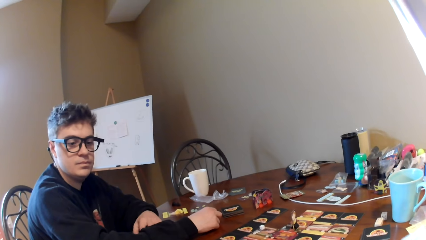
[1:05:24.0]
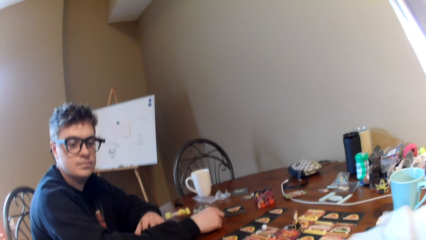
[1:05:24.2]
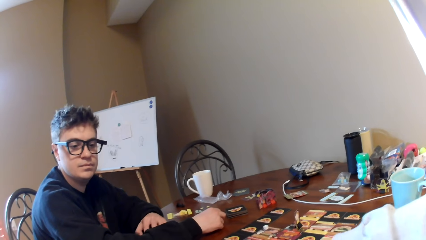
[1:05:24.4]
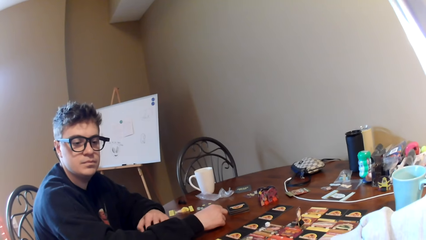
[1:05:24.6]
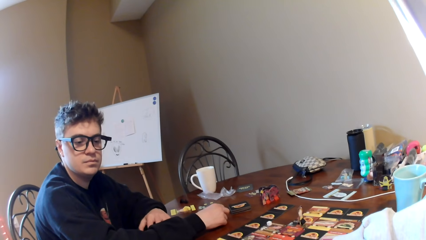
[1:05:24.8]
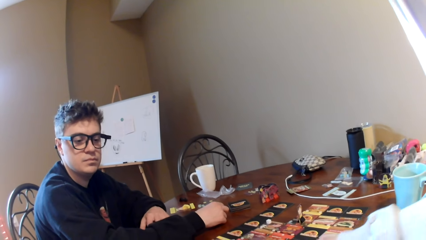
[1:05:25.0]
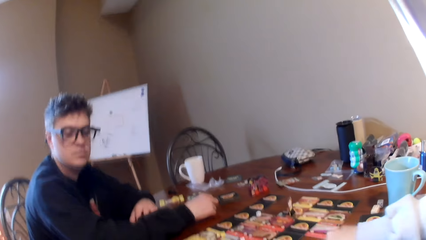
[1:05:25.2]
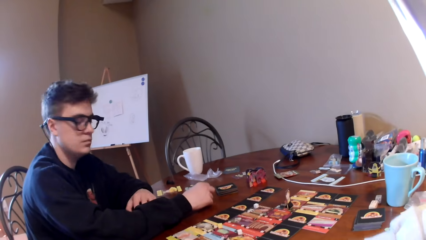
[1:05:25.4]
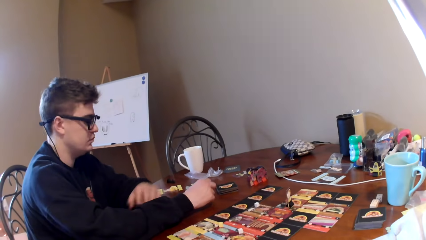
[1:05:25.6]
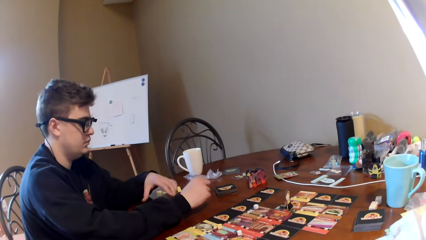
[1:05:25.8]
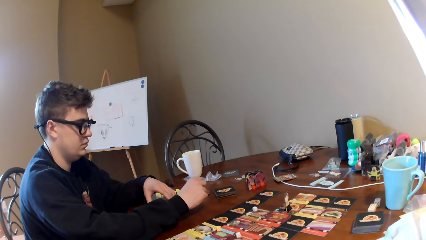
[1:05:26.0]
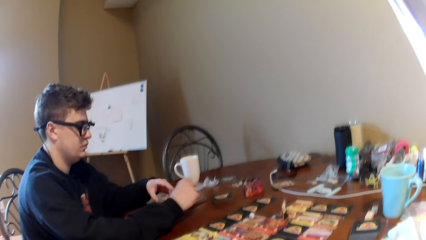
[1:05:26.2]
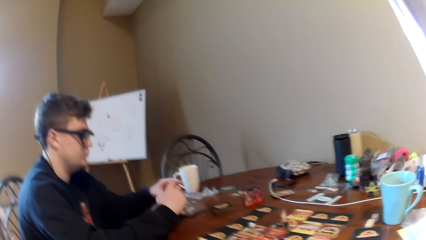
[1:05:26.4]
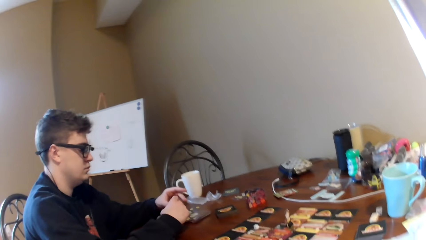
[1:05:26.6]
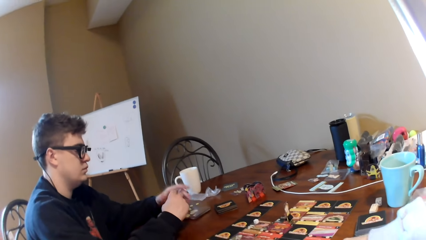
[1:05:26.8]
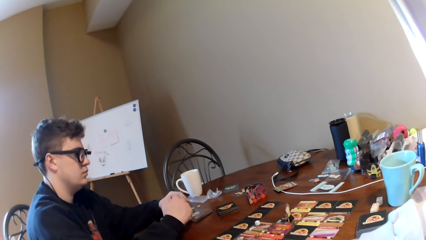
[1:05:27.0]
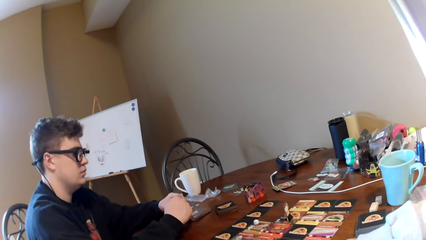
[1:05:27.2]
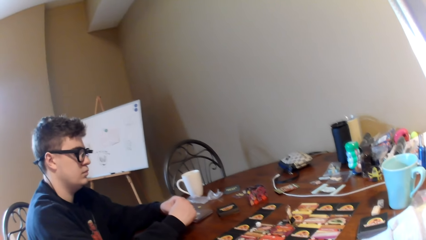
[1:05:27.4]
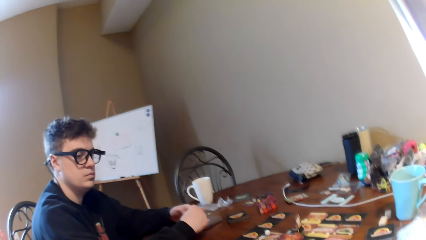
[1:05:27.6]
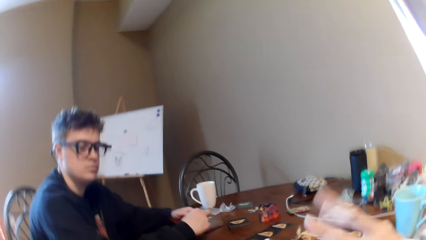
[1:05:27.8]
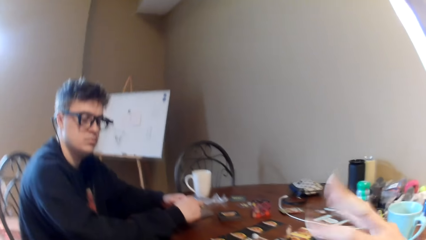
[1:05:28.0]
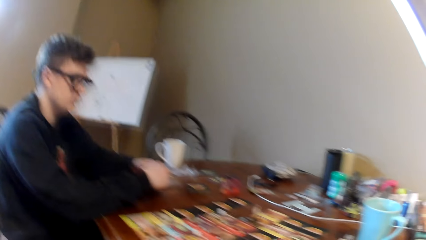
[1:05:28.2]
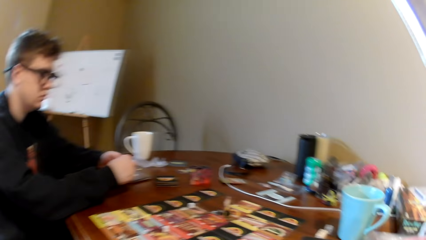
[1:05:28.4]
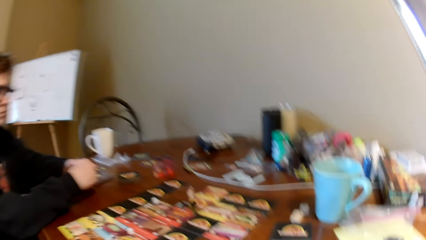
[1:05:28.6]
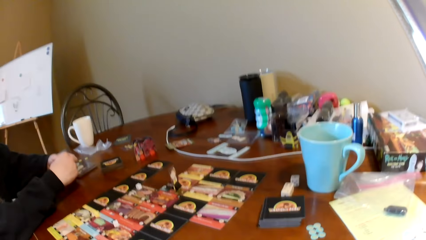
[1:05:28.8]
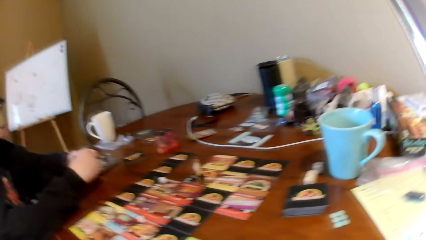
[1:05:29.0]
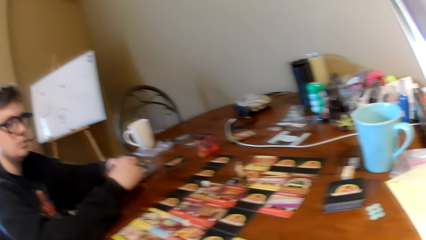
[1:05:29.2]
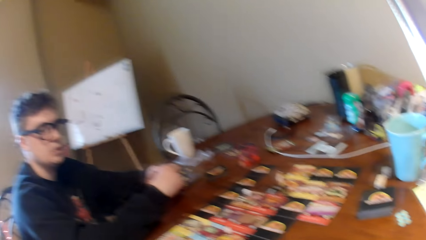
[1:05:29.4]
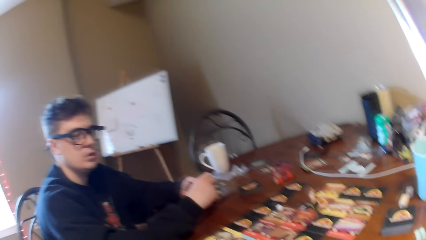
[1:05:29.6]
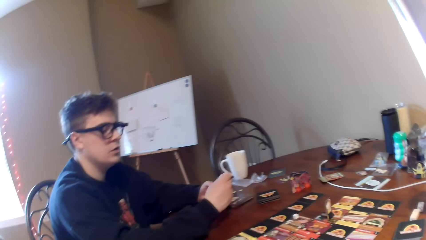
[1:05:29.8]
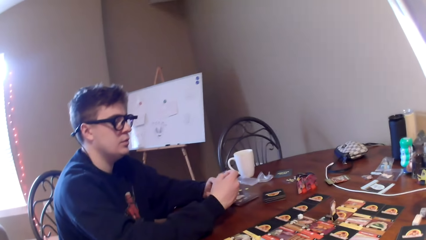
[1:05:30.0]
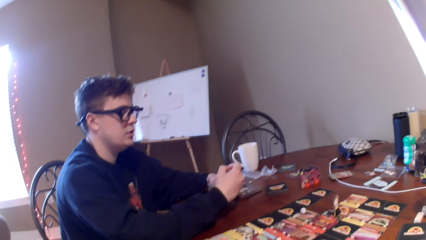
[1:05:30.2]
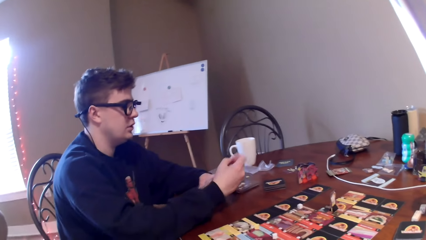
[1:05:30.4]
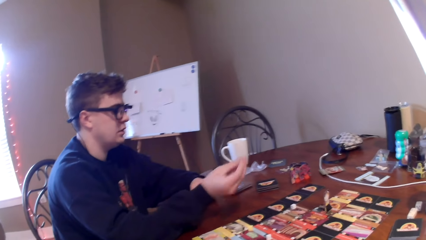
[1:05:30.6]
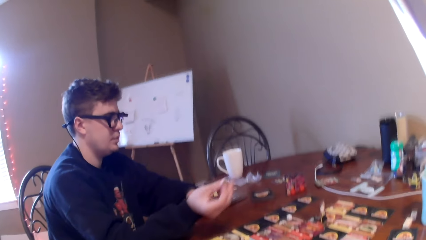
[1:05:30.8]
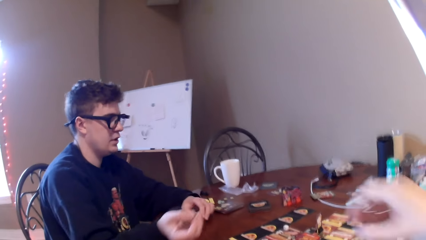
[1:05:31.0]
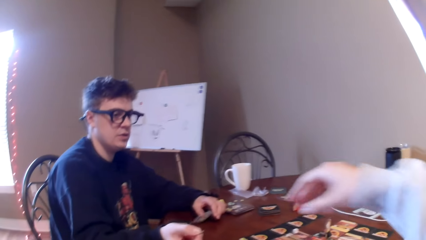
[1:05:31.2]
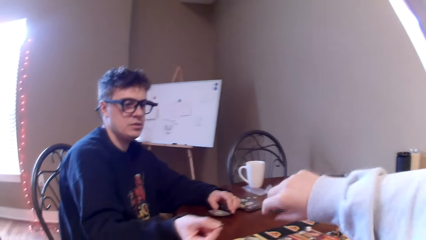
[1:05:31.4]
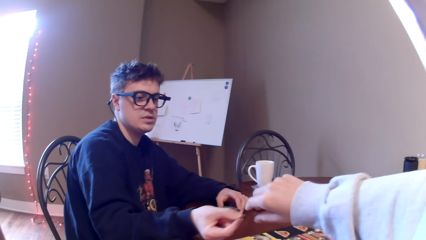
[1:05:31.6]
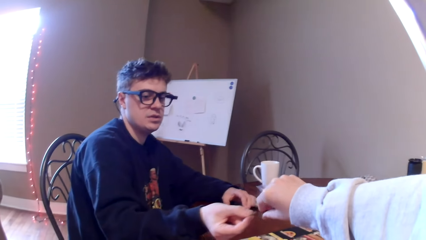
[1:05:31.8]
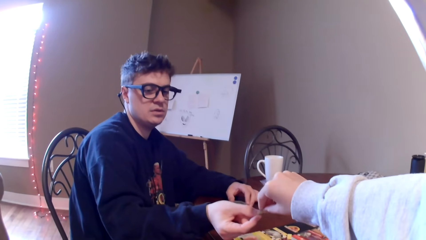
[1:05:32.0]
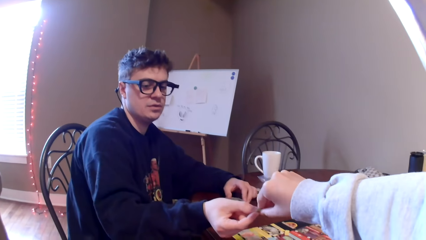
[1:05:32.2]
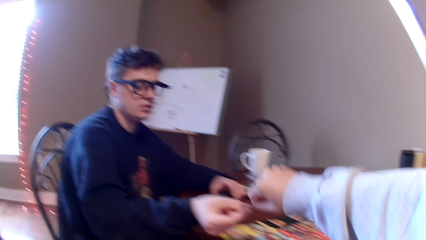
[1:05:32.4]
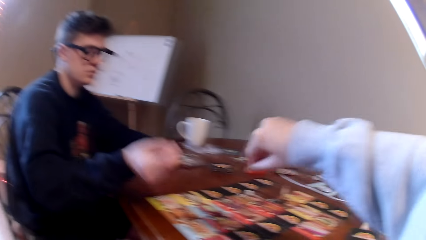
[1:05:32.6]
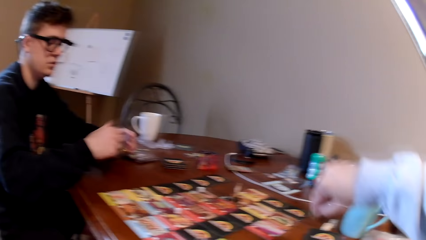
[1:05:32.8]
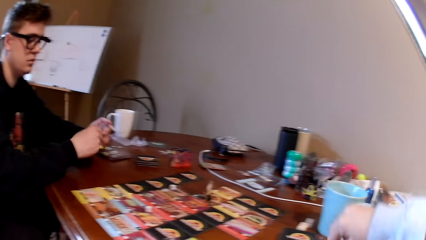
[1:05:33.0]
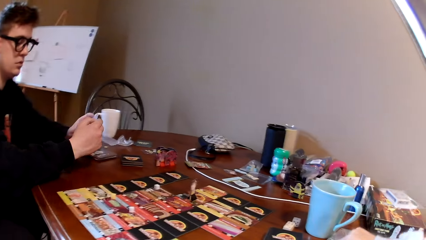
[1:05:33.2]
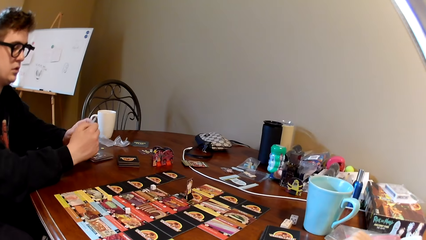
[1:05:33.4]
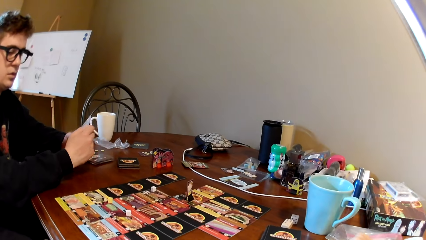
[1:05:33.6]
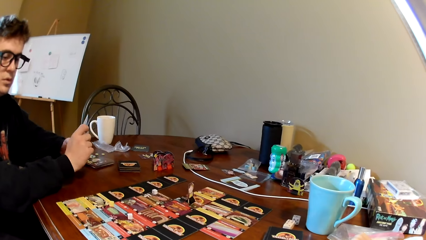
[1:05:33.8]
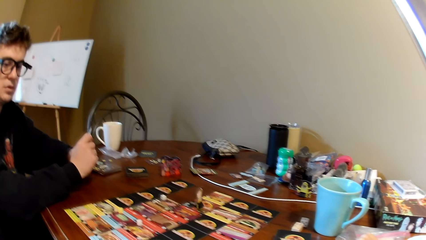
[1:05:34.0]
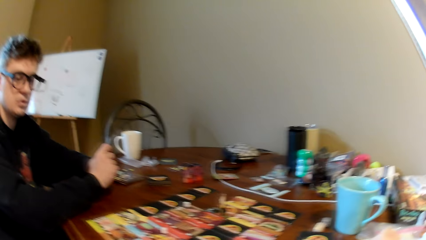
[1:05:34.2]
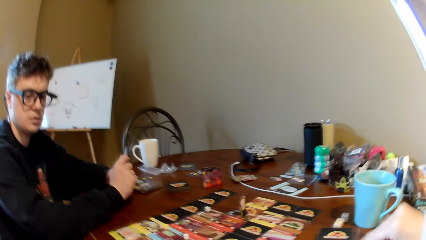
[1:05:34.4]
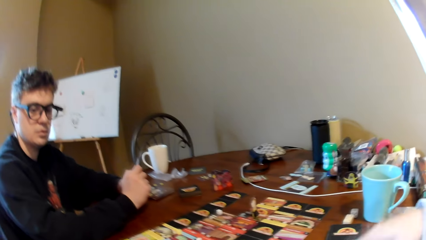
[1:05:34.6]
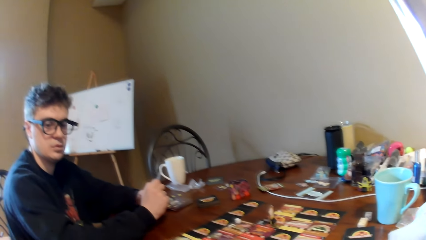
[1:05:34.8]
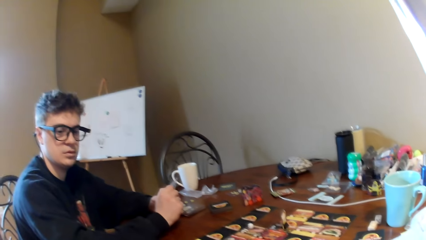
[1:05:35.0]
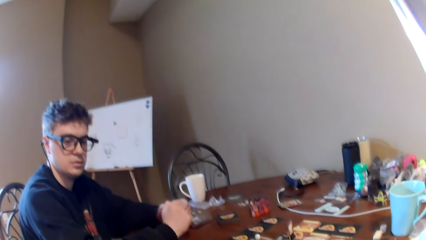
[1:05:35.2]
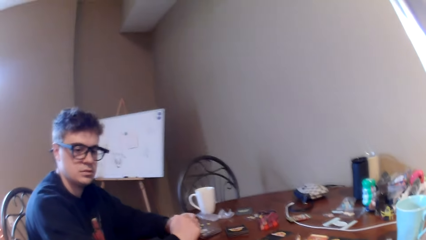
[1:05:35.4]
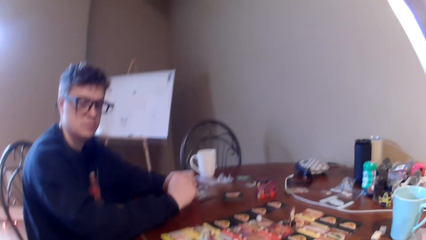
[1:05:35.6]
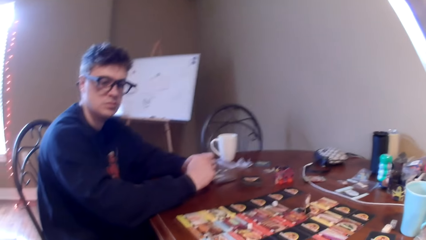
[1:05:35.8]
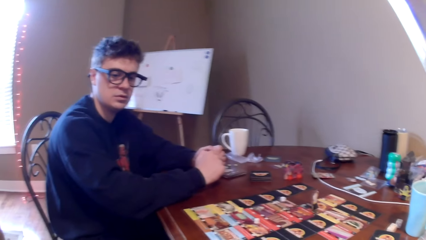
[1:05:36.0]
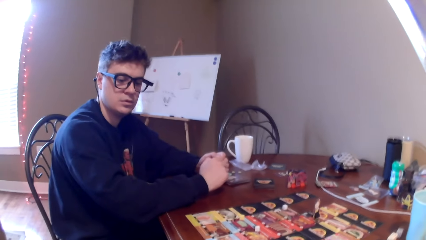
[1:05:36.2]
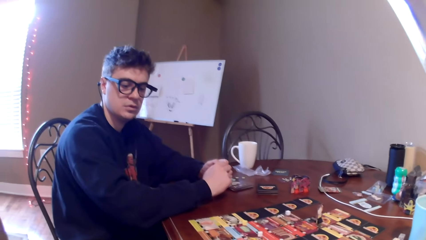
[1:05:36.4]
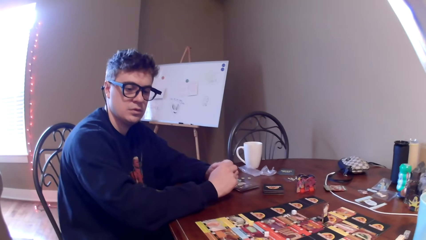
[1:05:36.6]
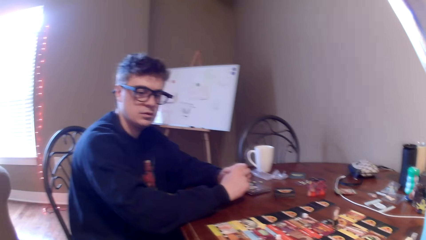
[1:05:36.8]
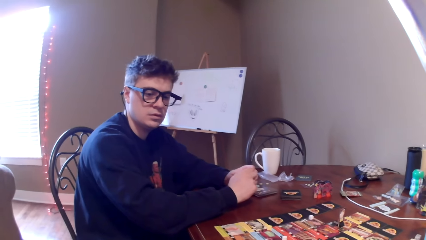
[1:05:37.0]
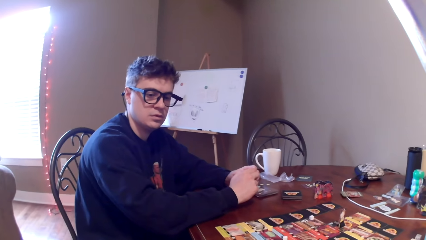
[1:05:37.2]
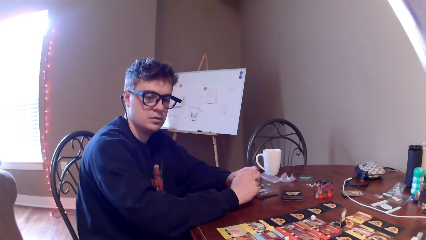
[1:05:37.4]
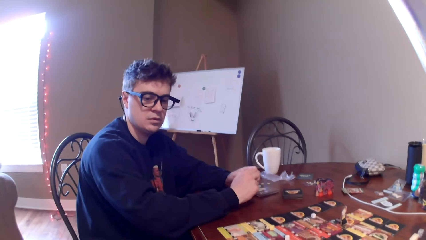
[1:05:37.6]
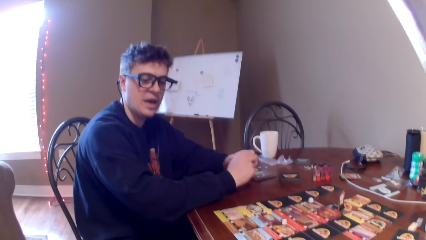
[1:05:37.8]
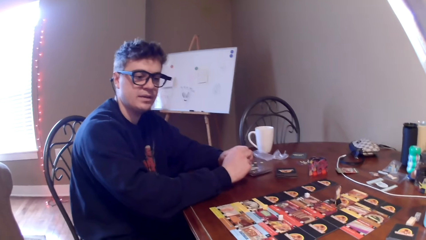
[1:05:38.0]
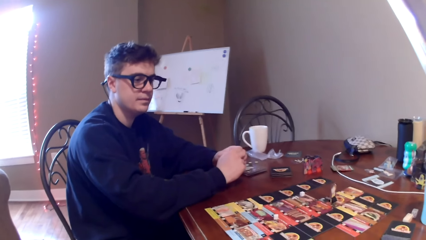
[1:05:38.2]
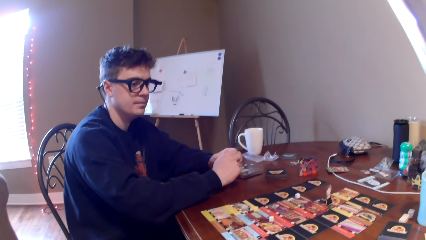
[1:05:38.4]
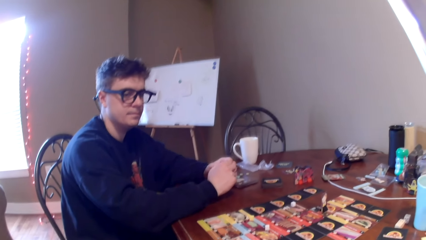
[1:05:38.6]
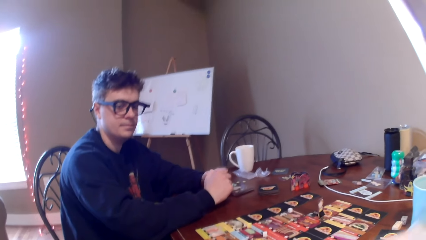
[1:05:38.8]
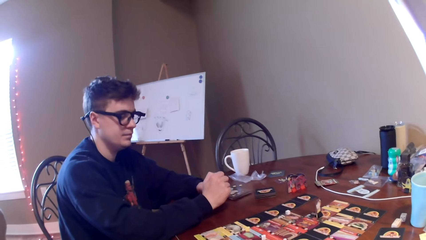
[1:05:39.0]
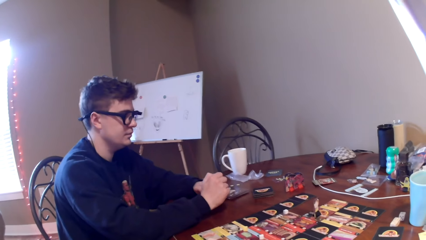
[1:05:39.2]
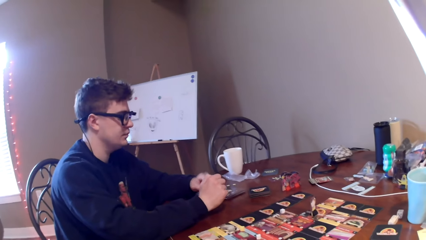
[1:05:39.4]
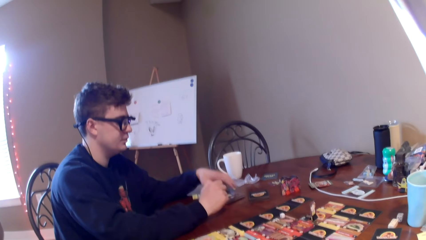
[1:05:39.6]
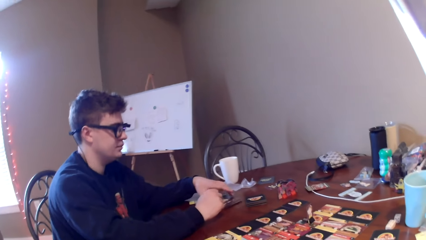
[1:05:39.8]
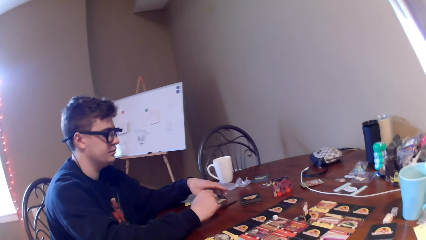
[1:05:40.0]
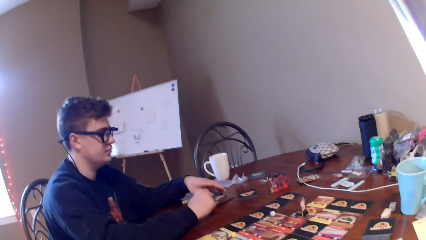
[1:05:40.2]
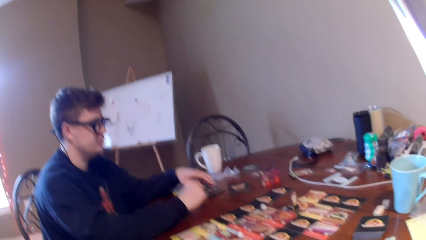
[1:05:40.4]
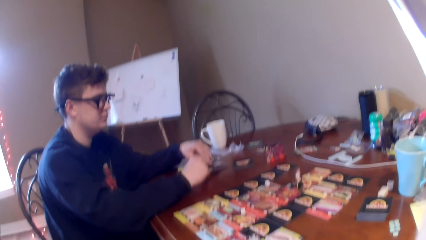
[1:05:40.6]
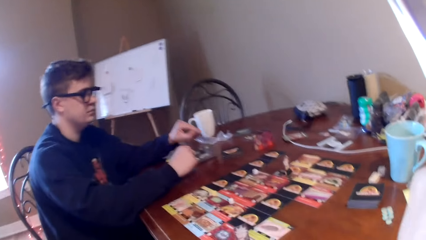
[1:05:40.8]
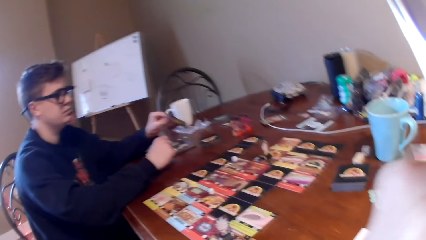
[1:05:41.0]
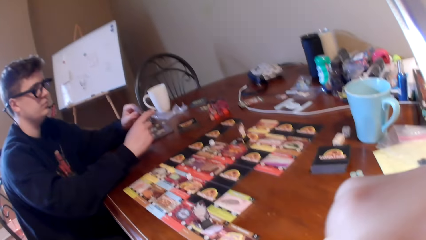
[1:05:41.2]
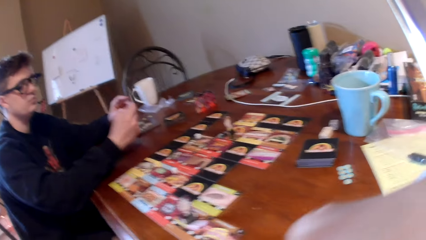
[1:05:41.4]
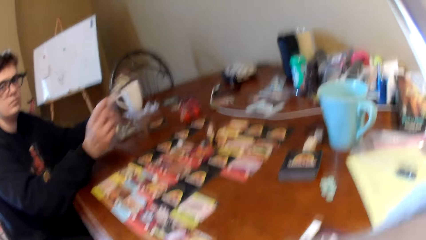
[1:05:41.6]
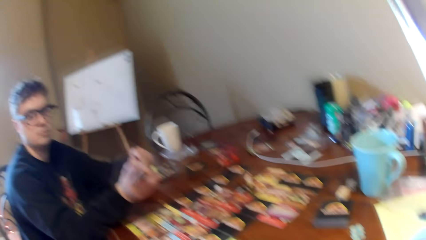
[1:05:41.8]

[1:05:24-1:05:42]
The camera wearer converses with a man. They move the right hand. They point fingers. The man hands the camera wearer a puzzle or dice. The camera wearer puts the puzzle on the table. They talk to the man. The man talks to the camera wearer. The camera wearer talks to the man. The man picks up a card.
